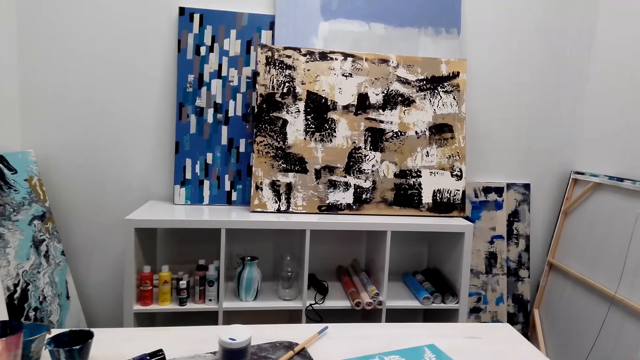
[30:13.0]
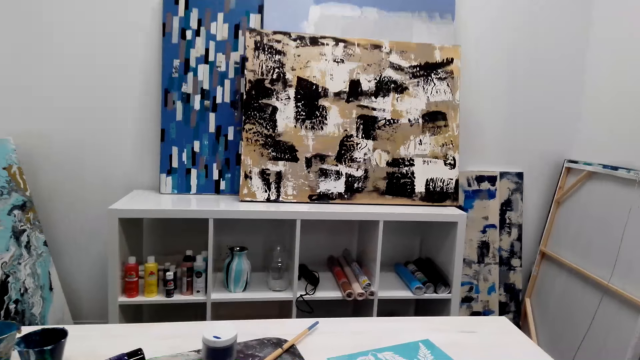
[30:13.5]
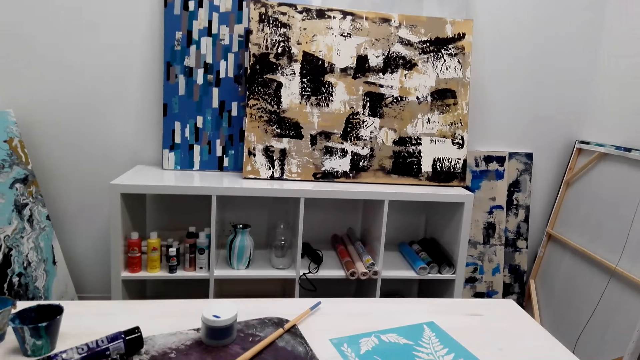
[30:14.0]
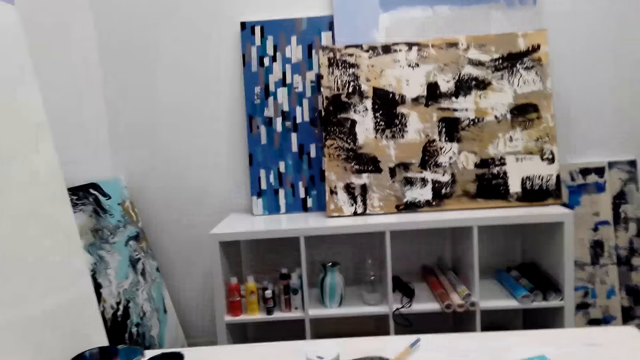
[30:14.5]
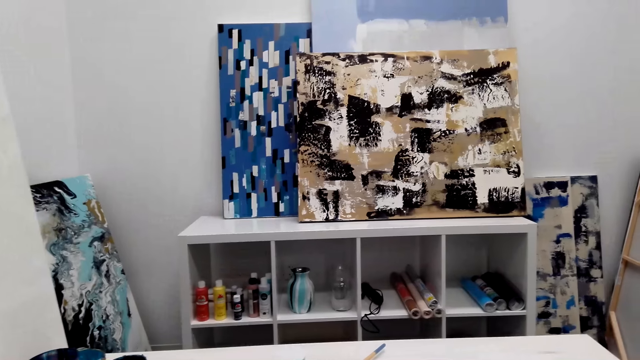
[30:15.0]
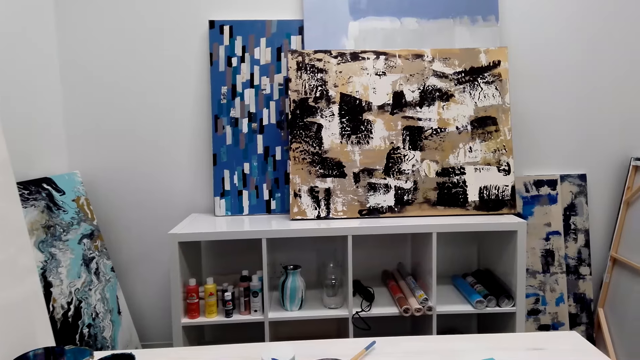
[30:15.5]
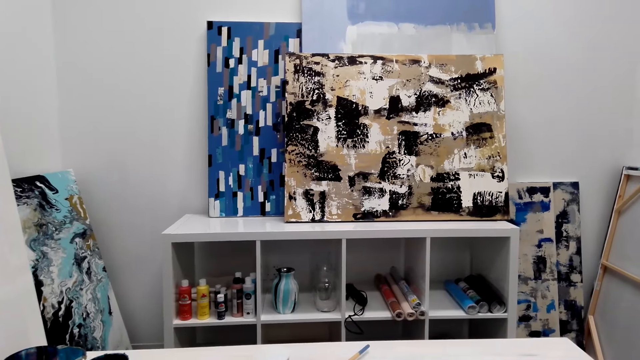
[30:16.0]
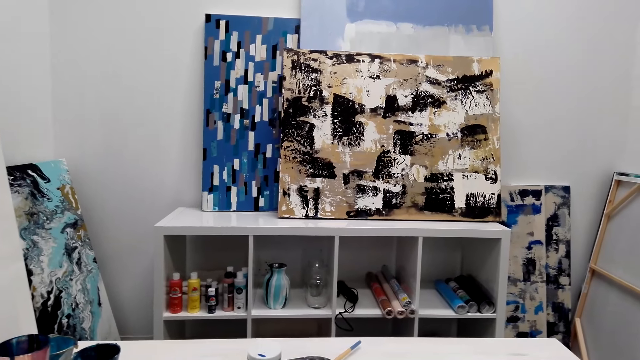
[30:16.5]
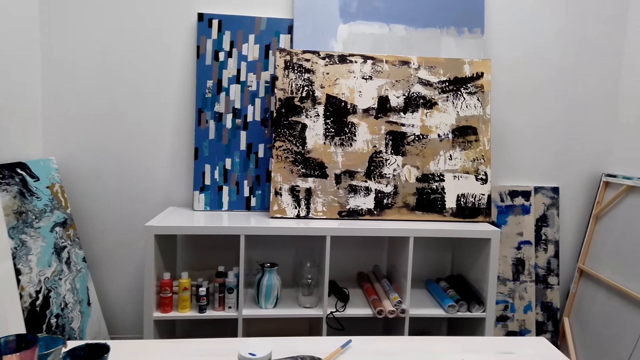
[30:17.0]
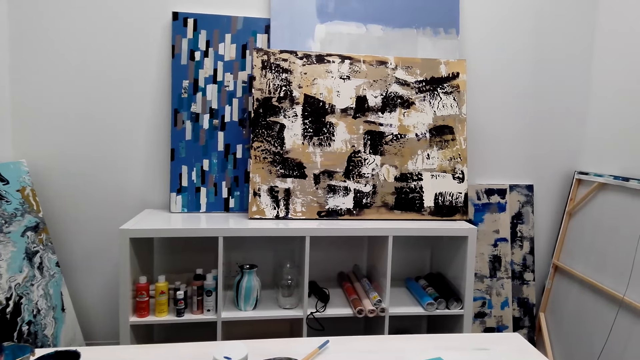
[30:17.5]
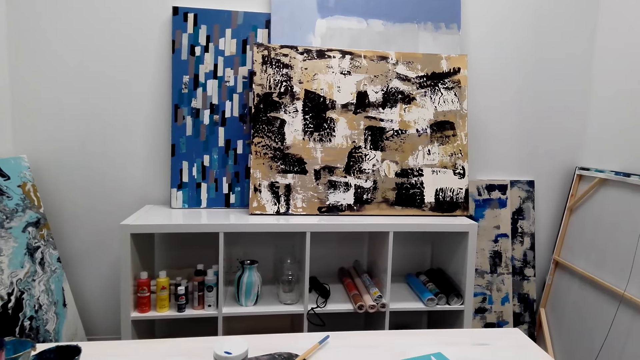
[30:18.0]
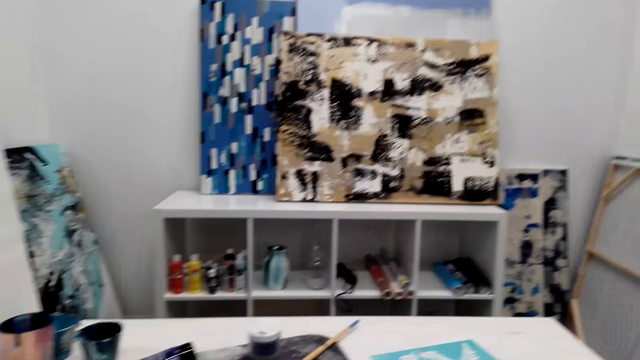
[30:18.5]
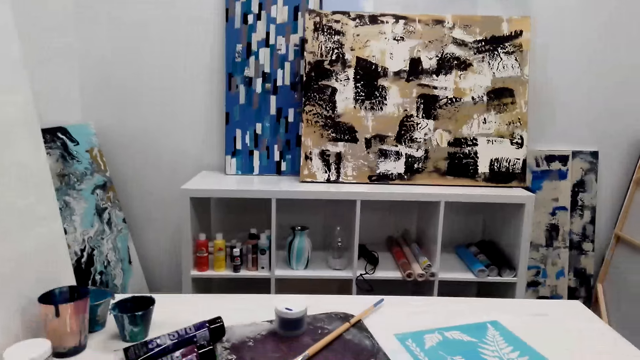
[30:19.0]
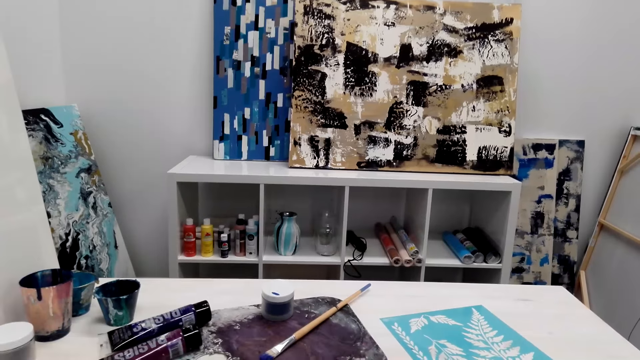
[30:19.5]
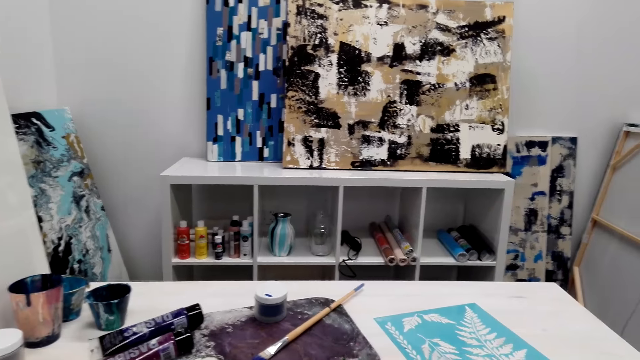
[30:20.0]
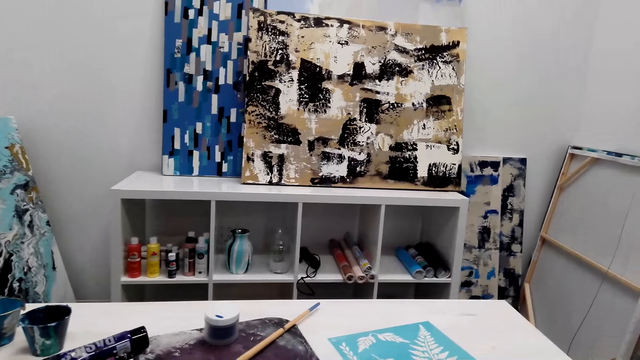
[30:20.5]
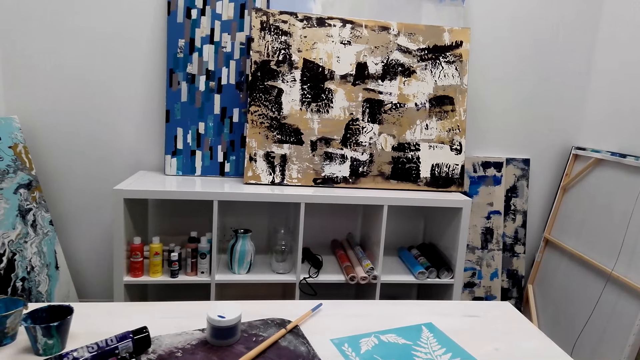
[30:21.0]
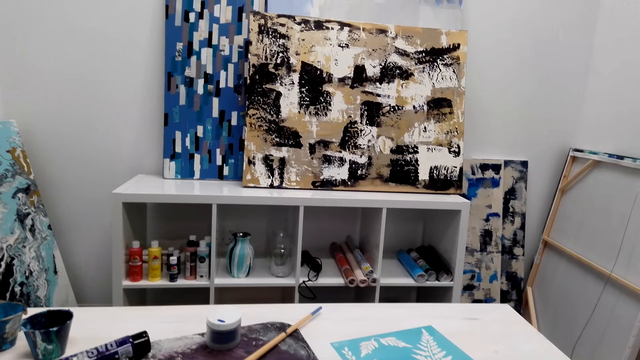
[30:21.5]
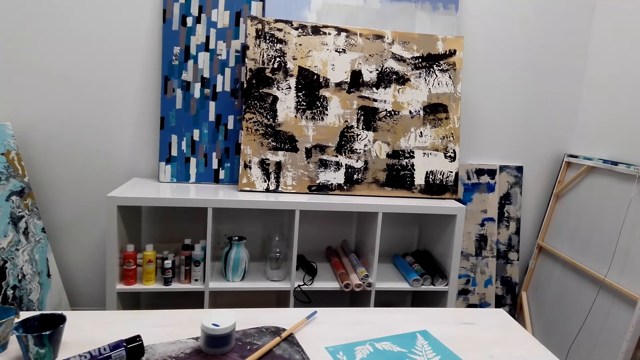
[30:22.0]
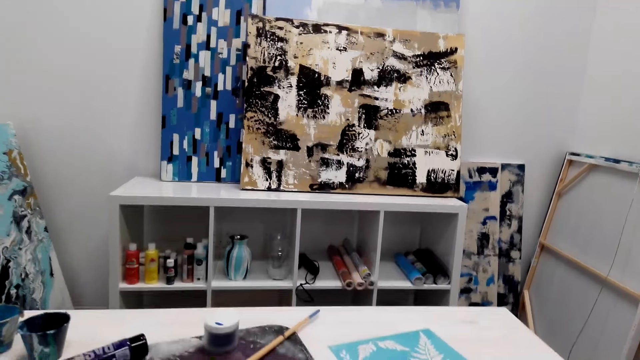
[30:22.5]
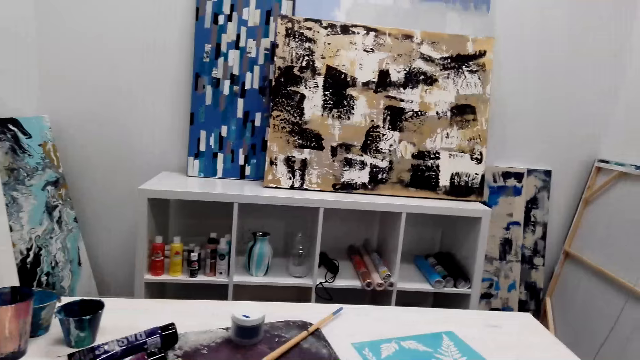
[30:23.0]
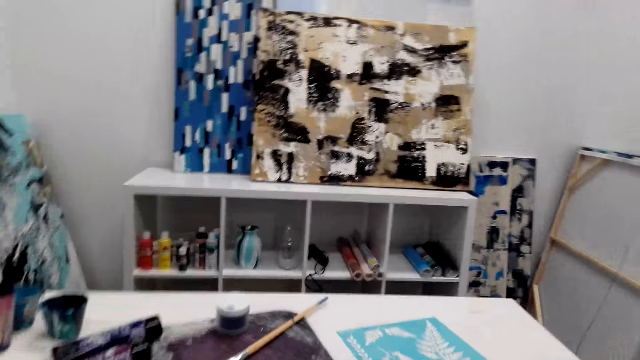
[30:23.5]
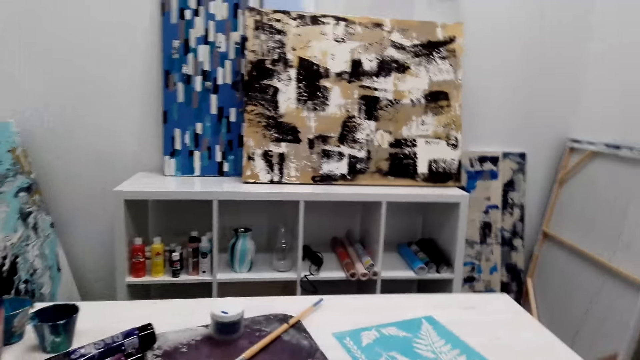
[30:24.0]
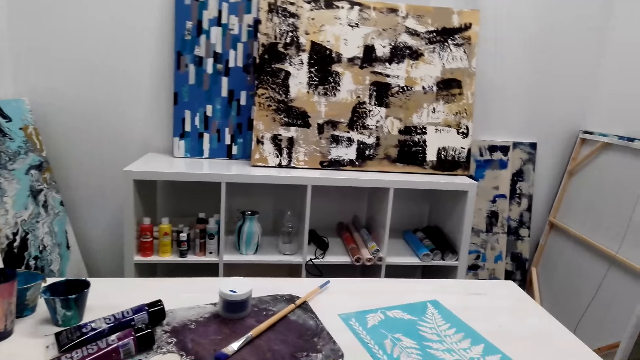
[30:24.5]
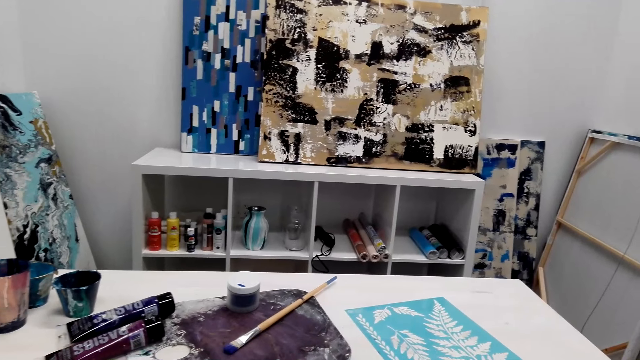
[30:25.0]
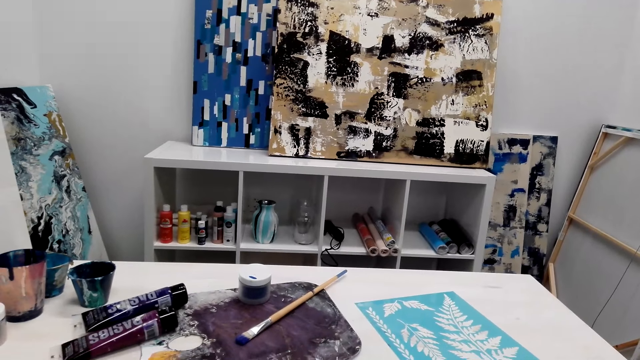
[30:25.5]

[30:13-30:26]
The camera wearer converses. They look at the table. They look forward. They converse.

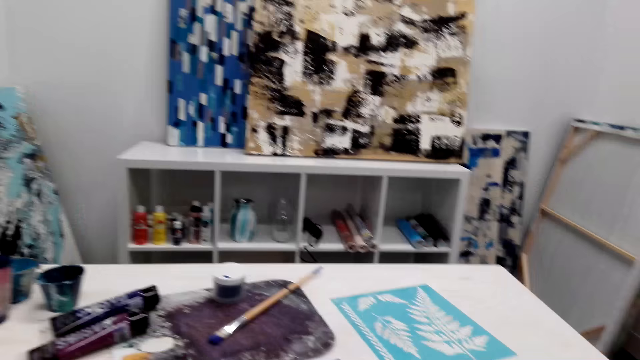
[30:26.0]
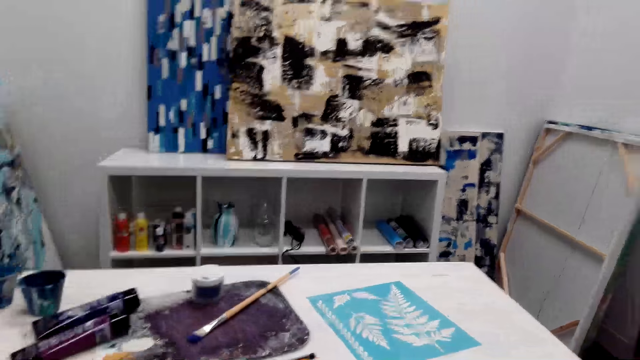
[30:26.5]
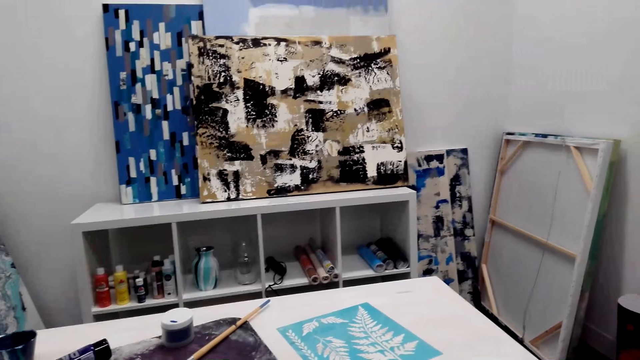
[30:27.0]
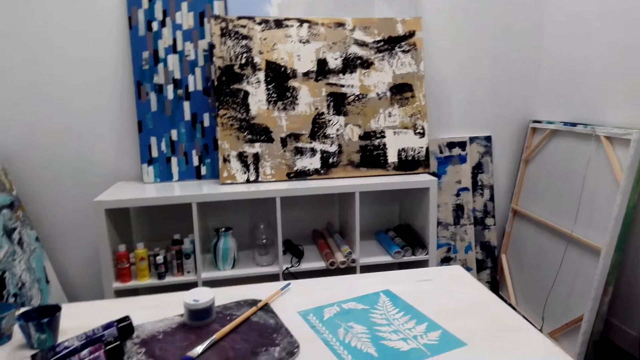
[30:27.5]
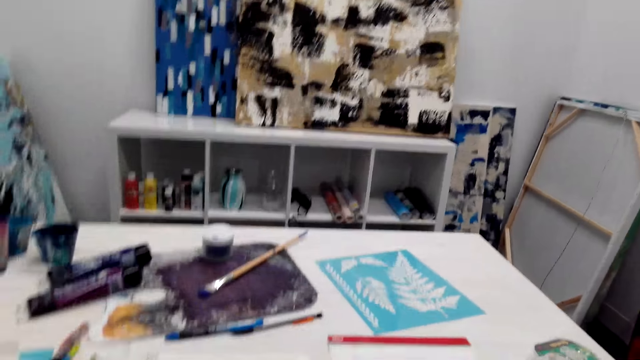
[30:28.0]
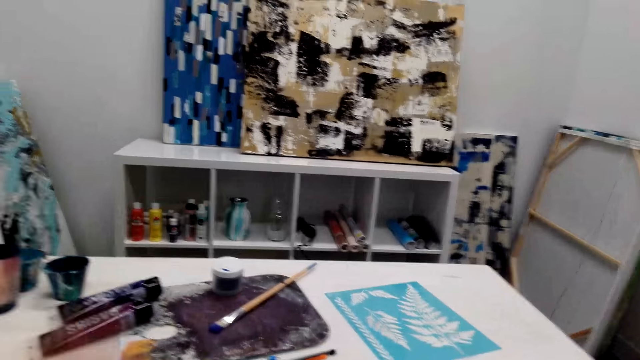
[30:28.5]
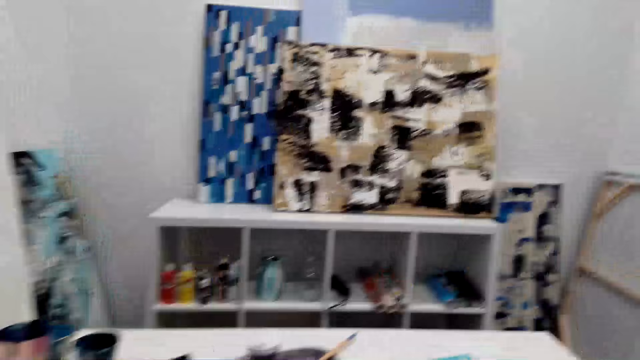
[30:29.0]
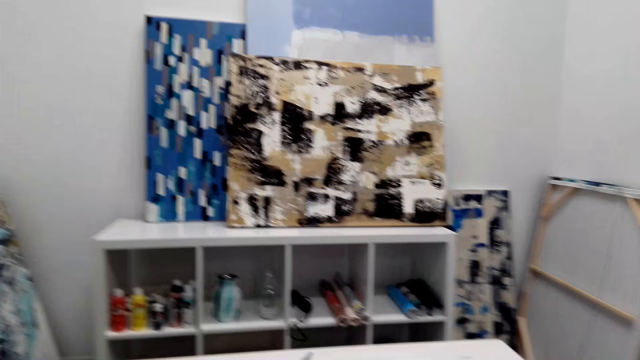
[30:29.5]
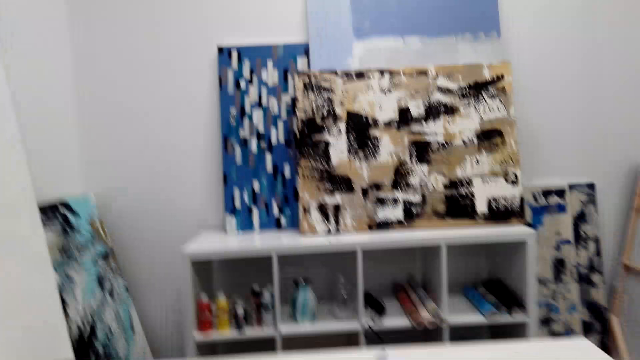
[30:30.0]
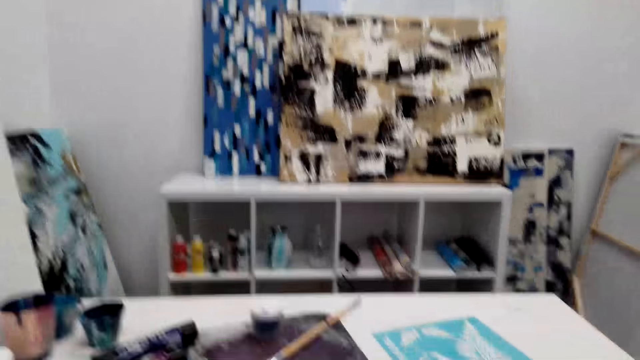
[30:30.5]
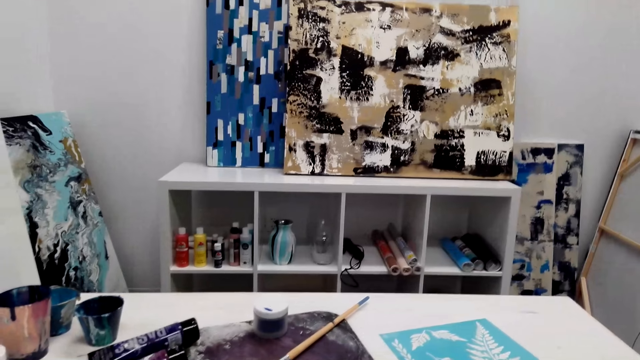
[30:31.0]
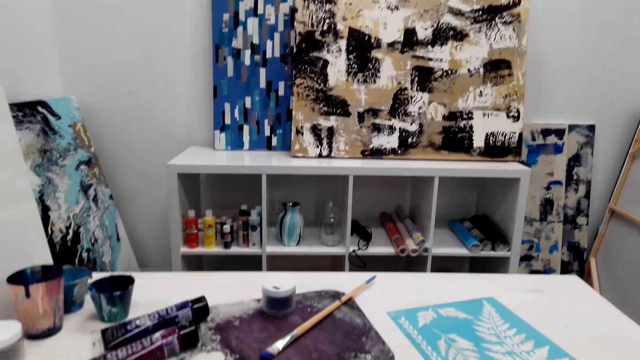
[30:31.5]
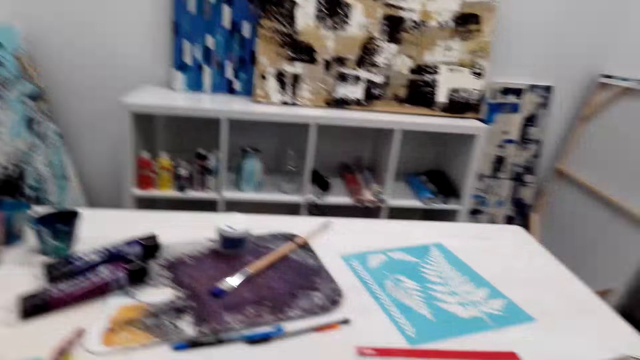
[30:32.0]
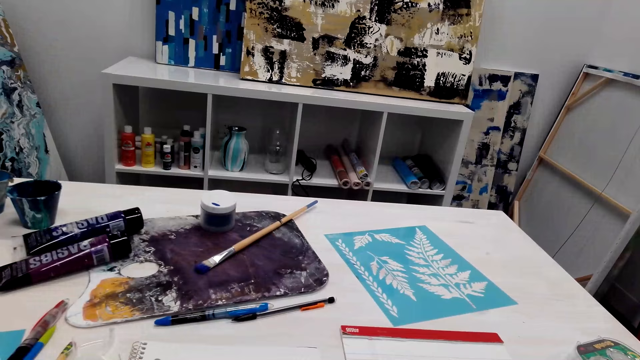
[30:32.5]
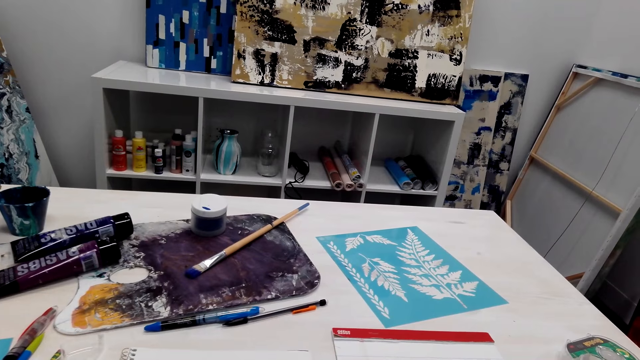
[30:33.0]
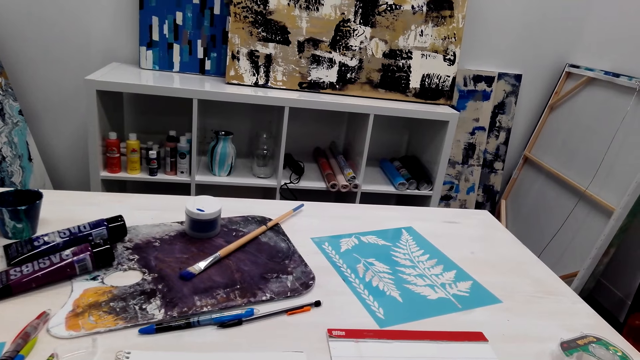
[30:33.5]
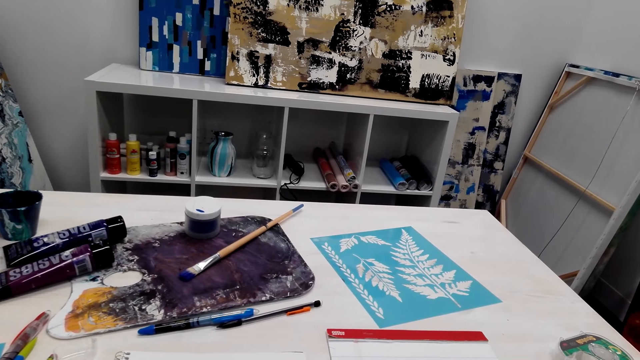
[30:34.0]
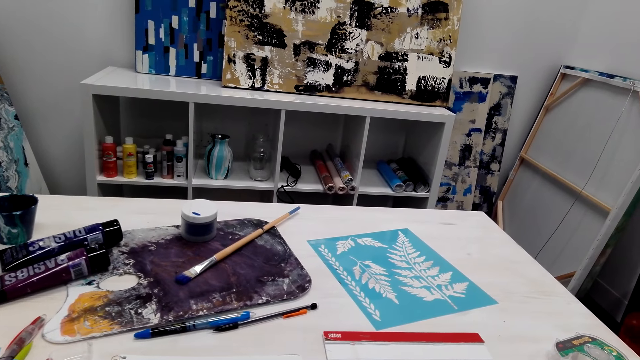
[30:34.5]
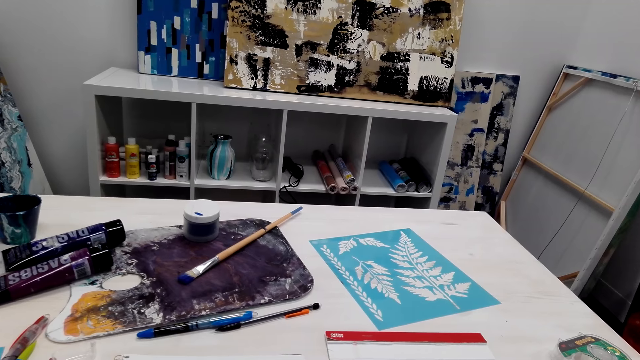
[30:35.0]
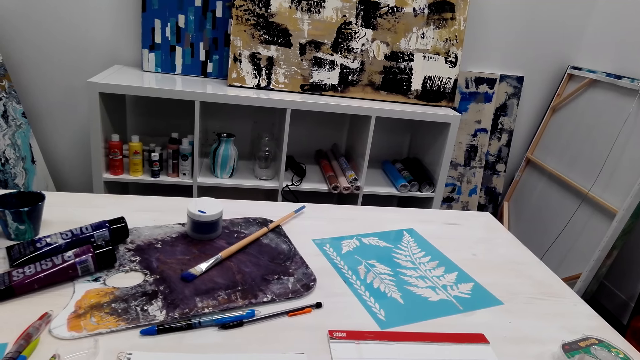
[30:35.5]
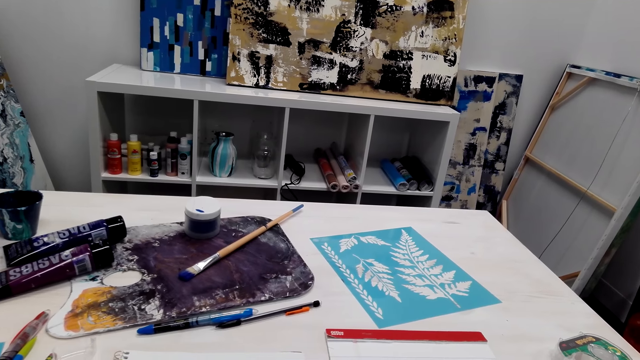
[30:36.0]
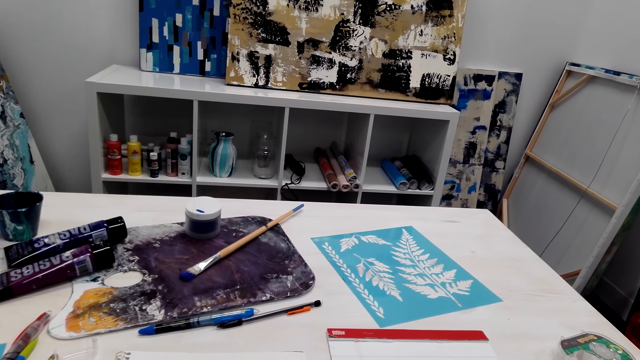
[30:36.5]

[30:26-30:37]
The camera wearer waves a hand. They look around. They adjust the camera. They look at the table.
